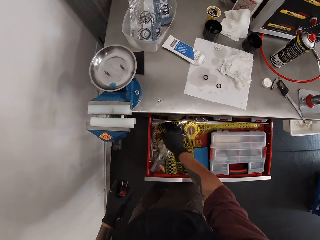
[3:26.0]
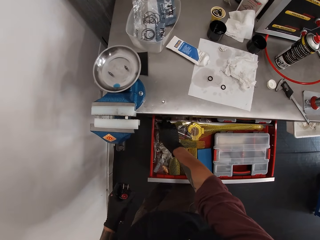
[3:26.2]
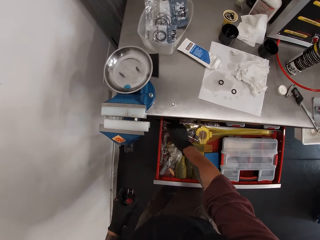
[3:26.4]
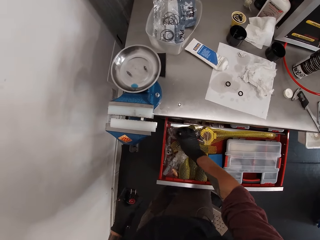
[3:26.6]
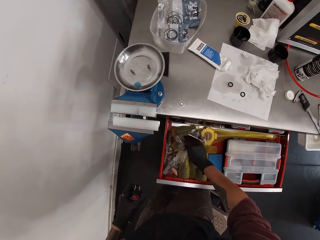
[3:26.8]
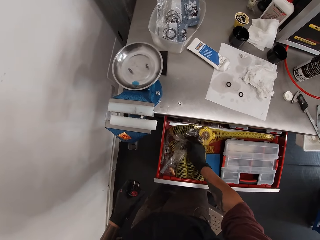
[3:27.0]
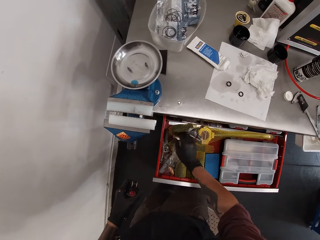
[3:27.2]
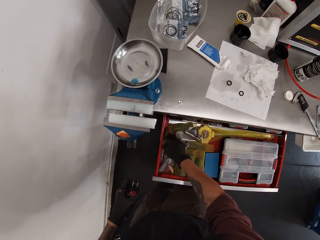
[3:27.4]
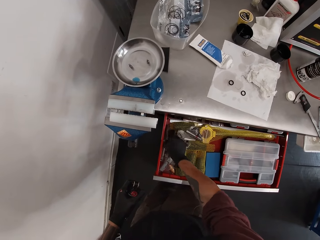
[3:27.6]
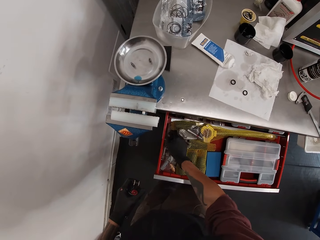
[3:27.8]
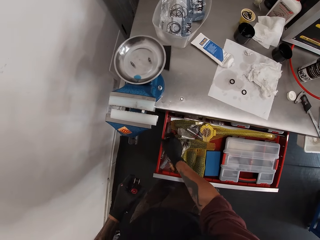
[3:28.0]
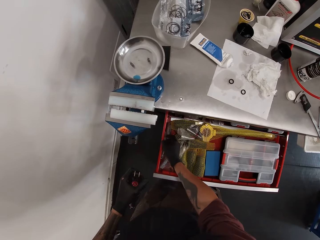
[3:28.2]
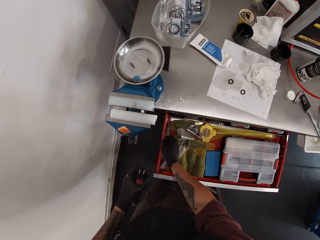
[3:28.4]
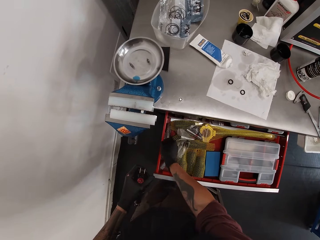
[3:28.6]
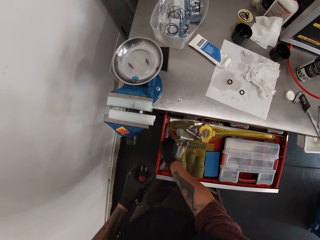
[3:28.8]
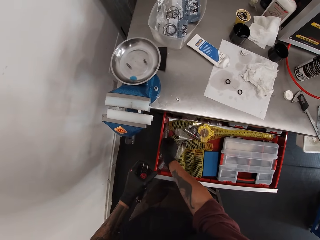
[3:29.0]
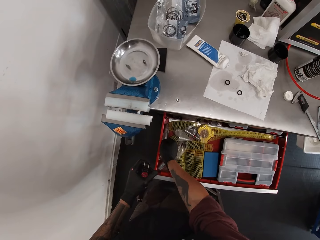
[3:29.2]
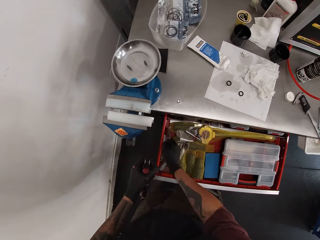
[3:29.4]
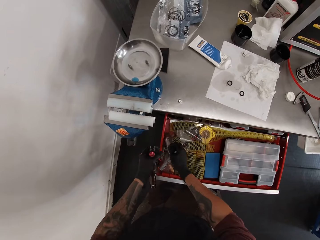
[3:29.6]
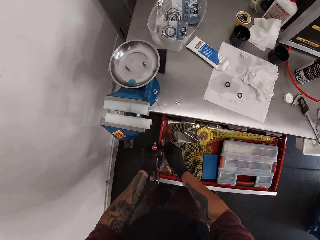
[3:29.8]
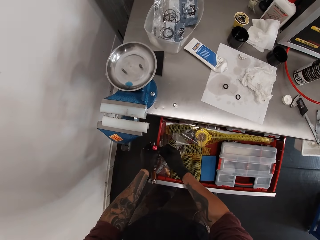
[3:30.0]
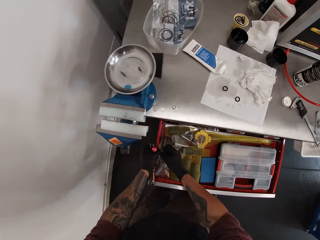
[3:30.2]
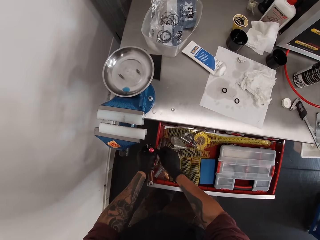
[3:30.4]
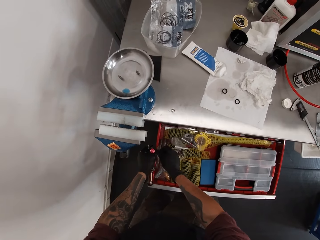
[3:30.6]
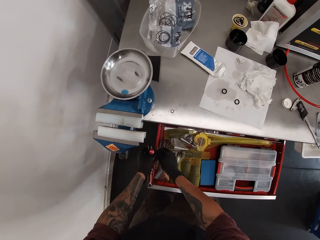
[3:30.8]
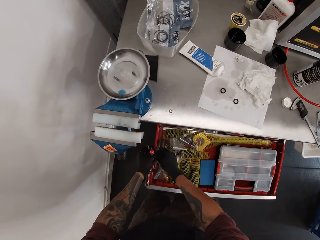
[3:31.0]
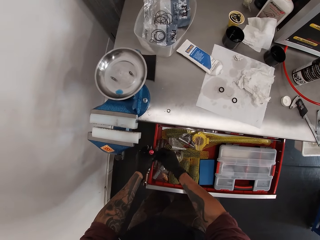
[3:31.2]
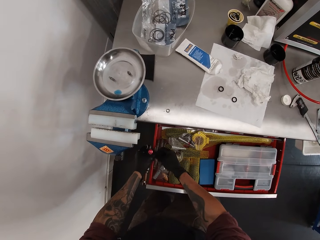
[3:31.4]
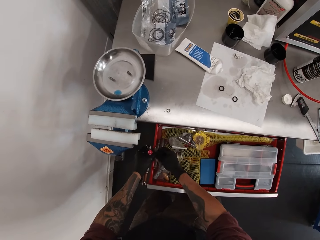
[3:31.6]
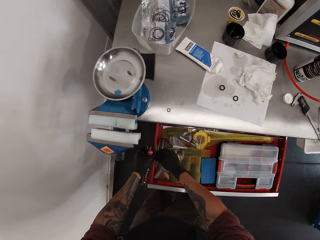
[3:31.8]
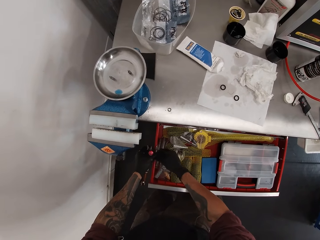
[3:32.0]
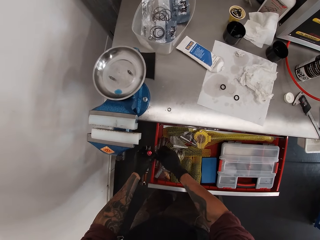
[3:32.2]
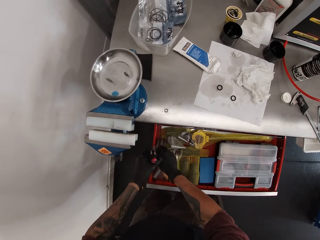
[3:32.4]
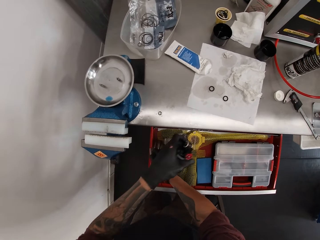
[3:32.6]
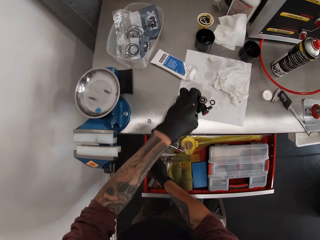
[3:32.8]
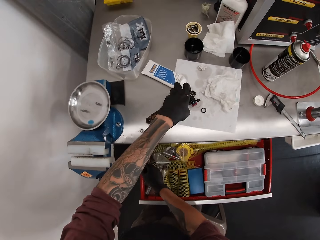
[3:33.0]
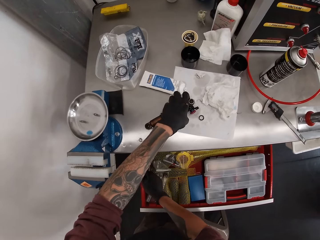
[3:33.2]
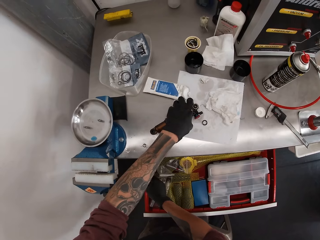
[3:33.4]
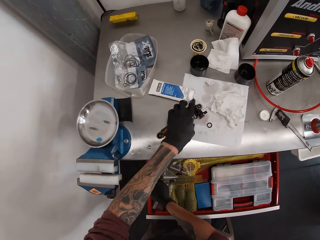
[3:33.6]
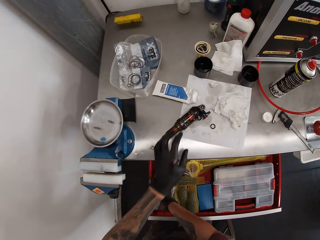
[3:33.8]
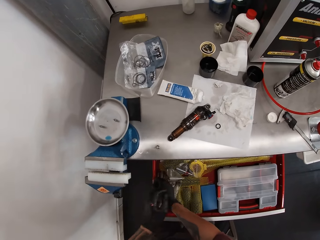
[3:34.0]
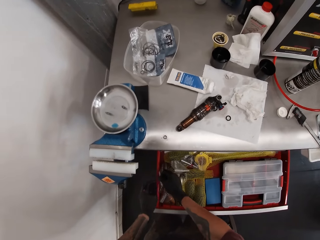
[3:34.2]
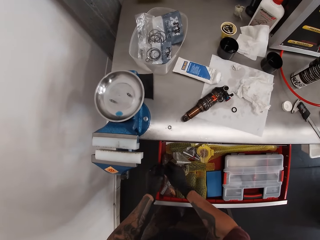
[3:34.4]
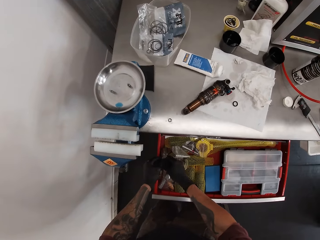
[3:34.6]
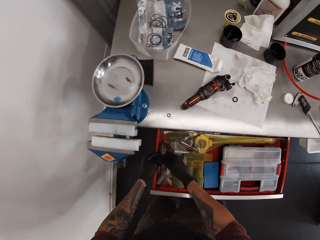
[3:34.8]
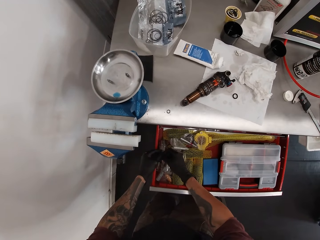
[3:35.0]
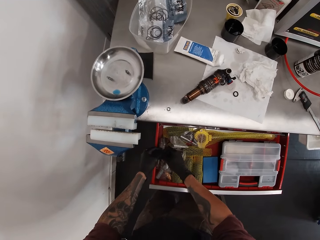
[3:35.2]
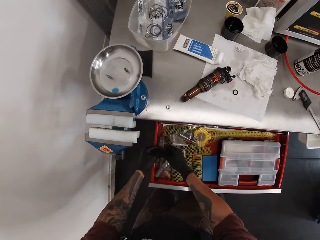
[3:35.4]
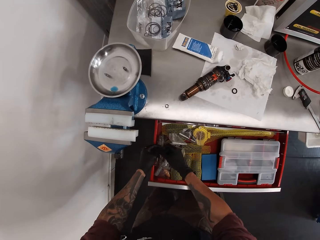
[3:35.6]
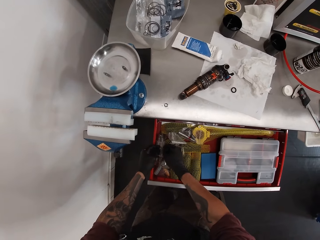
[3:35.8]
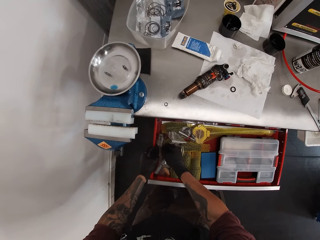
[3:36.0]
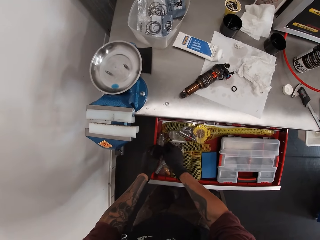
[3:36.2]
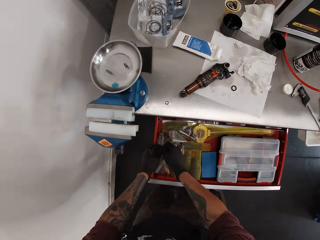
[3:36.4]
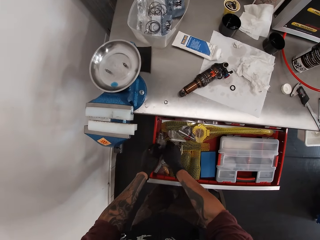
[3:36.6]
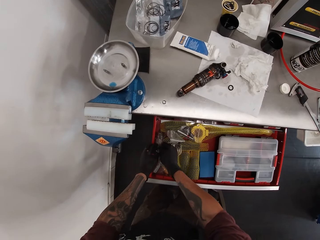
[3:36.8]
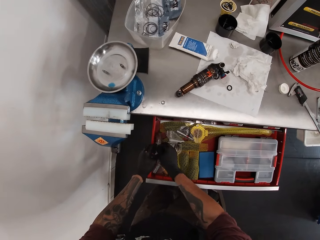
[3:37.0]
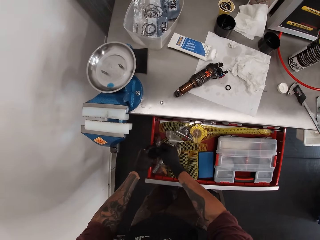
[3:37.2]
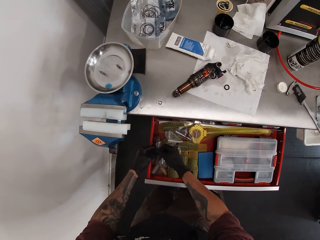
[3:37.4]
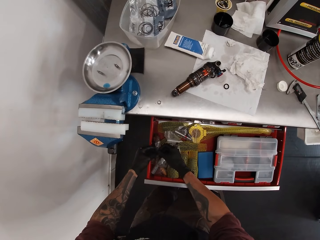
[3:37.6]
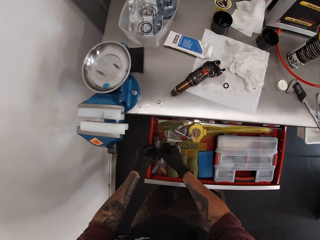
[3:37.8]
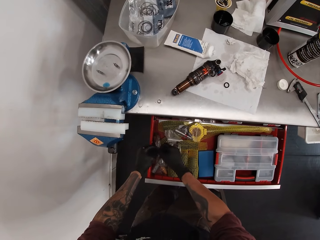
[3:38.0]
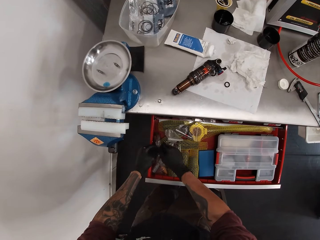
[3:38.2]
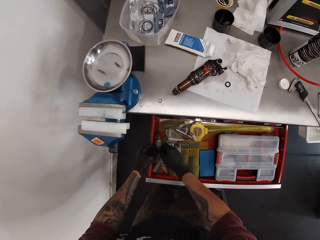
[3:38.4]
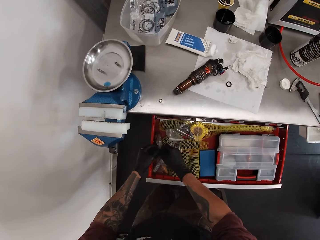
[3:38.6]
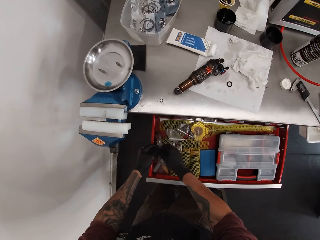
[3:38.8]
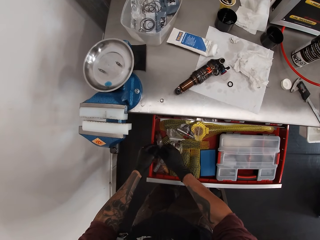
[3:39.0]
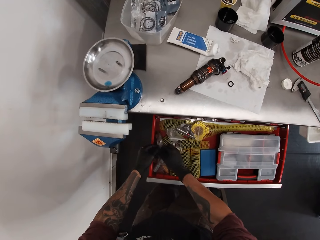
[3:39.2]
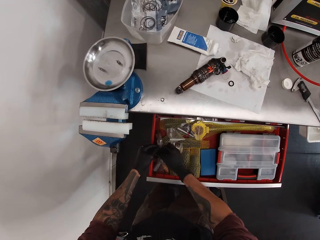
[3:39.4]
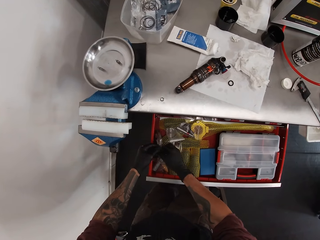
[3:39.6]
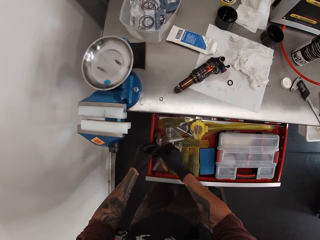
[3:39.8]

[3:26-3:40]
The camera wearer touches a nylon in the drawer with his right hand. He touches the nylon again. He drops the fox float in his left hand on the workshop table. He opens the nylon with both hands.

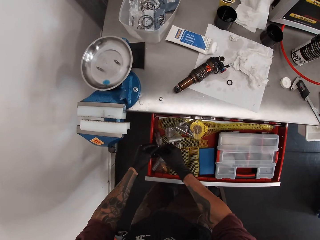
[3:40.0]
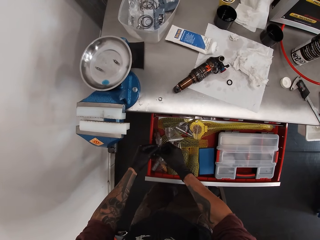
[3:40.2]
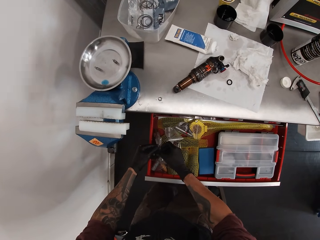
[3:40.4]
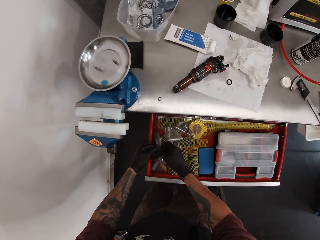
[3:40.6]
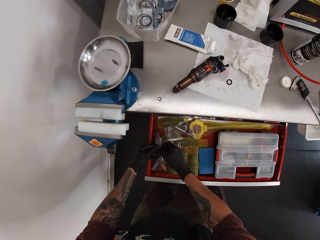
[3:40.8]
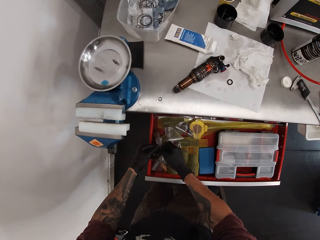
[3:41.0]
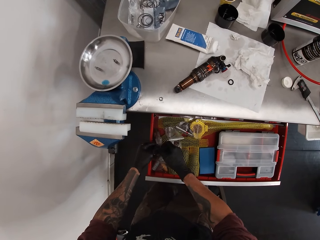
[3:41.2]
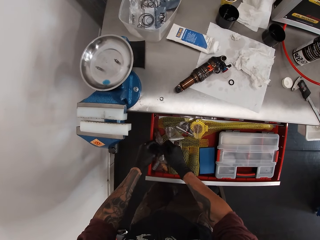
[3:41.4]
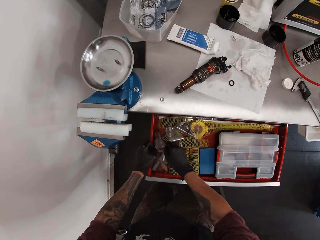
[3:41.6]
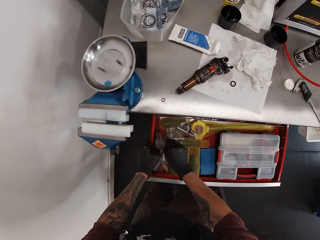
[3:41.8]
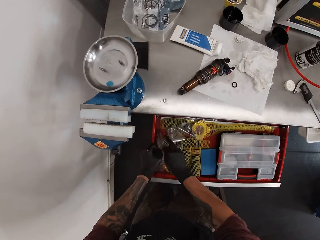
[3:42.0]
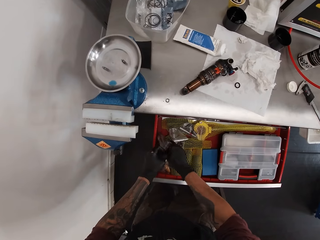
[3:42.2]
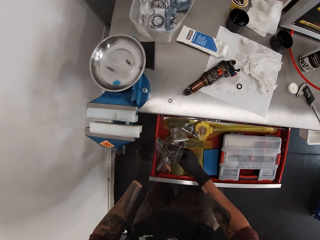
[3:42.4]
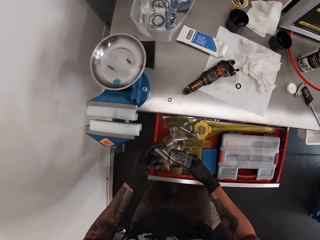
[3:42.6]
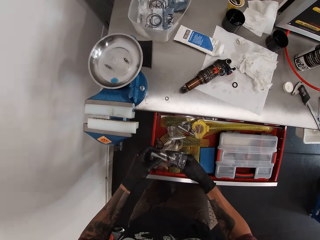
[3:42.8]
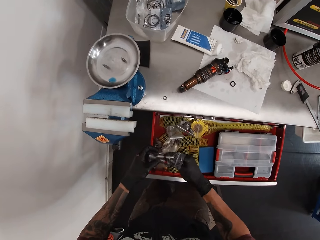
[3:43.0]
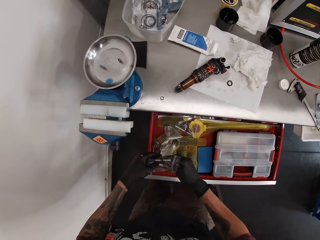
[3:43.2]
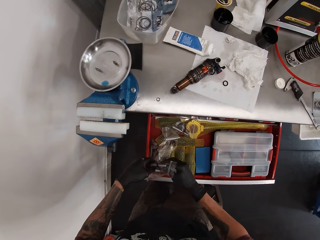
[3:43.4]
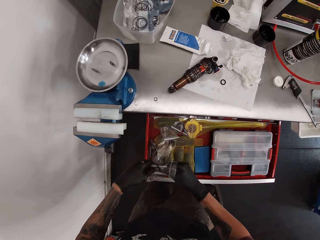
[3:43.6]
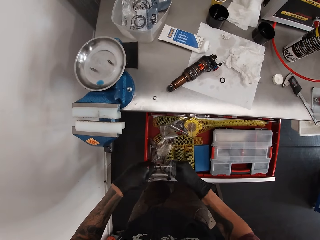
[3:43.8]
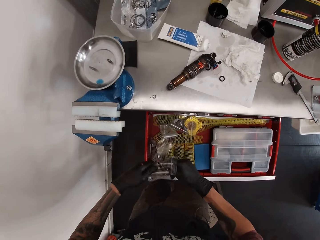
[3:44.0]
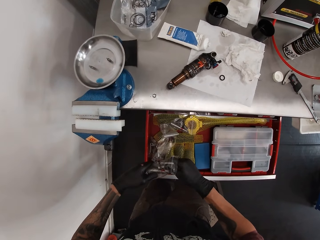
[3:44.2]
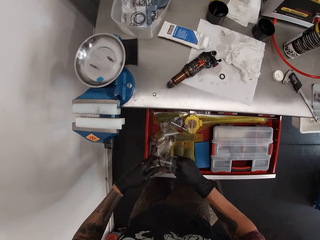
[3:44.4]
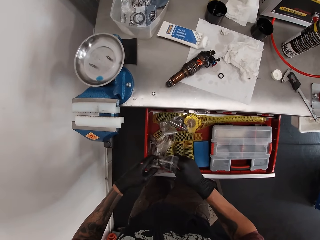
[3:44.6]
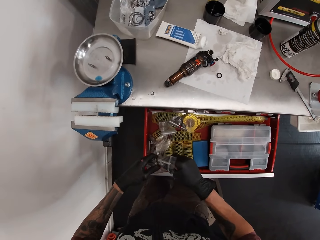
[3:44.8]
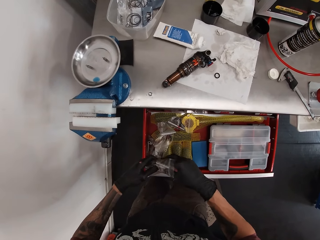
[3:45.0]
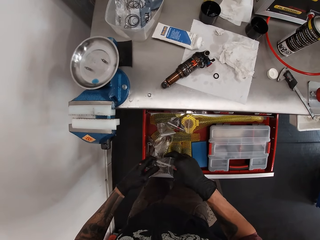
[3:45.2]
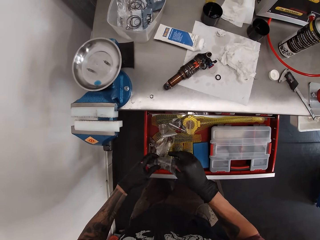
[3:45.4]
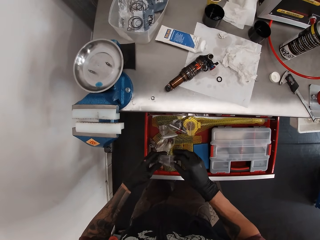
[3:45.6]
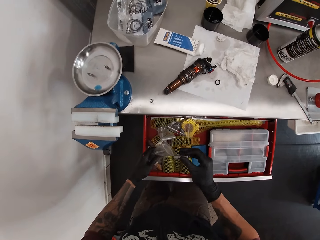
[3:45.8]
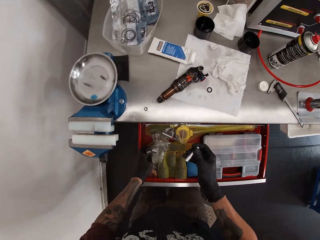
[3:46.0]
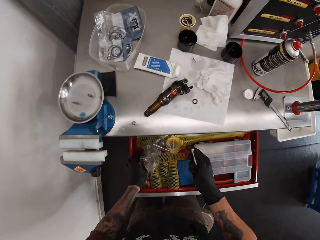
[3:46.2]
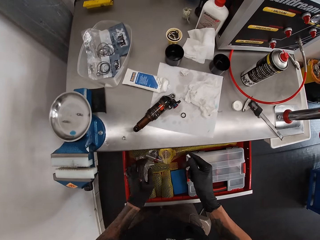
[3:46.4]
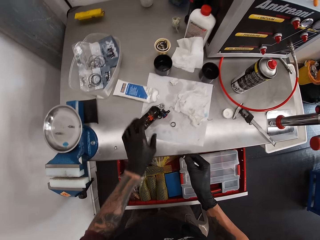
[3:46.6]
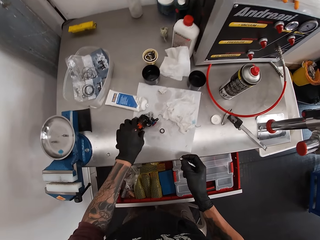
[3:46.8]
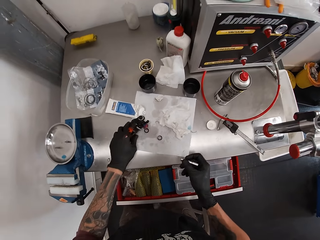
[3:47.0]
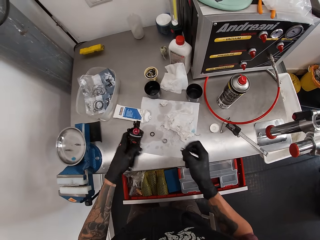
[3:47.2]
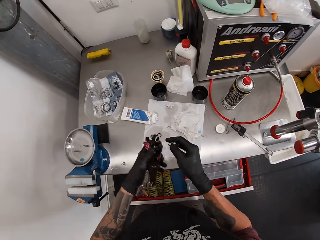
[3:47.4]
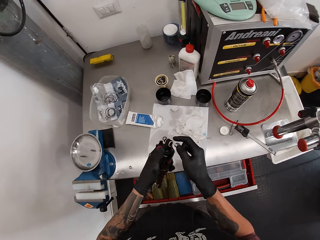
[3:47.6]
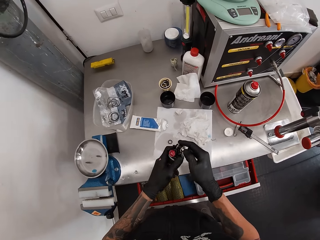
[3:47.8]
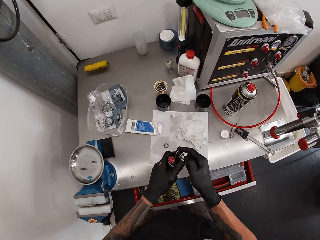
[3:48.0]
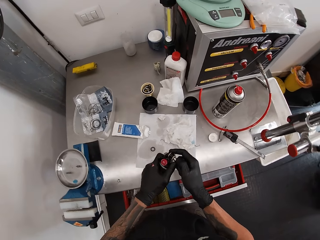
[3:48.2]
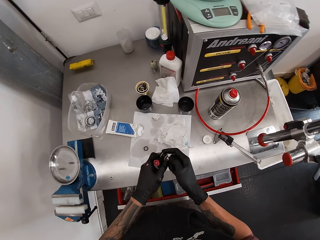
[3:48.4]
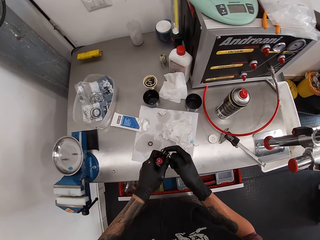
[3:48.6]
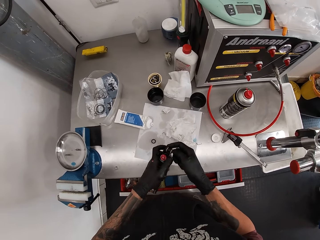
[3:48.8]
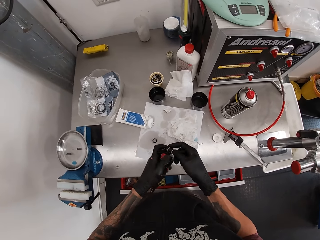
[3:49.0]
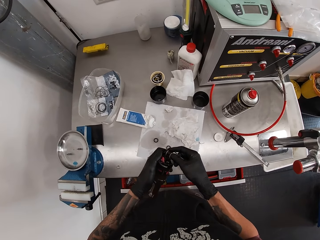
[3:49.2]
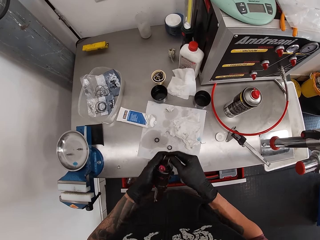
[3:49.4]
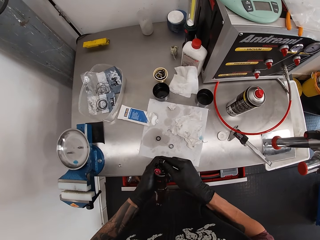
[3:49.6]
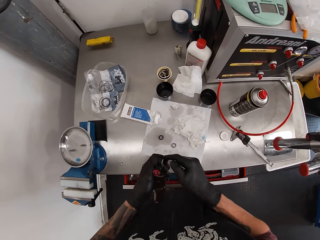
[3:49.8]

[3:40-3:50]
The camera wearer lifts the nylon in the drawer with both hands. He removes a spanner from the nylon in his left hand with his right hand. He drops the nylon in his left hand in the drawer. He pushes in the drawer with his left leg. He picks up the fox float on the workshop table with his left hand. He uses the spanner in his right hand on the fox float in his left hand.
